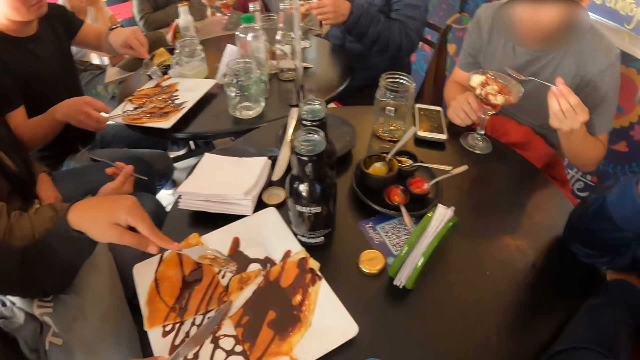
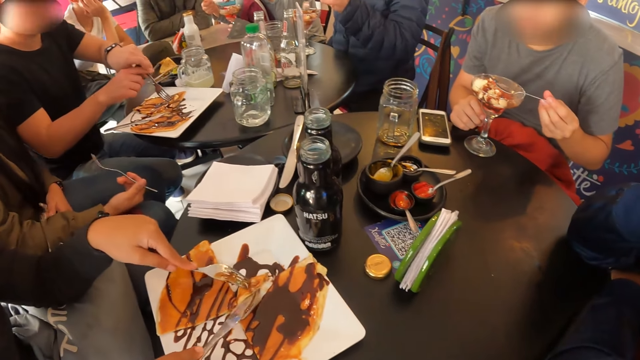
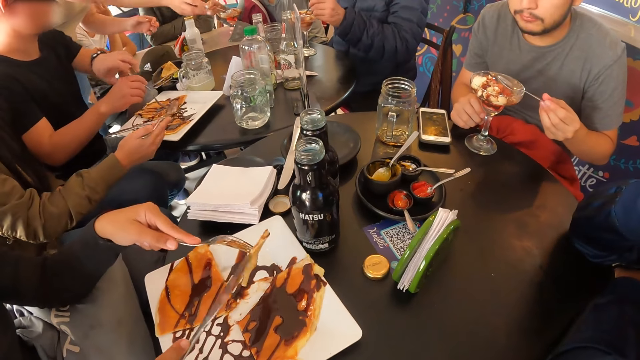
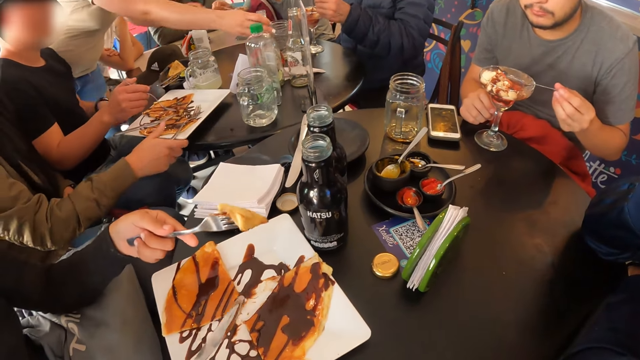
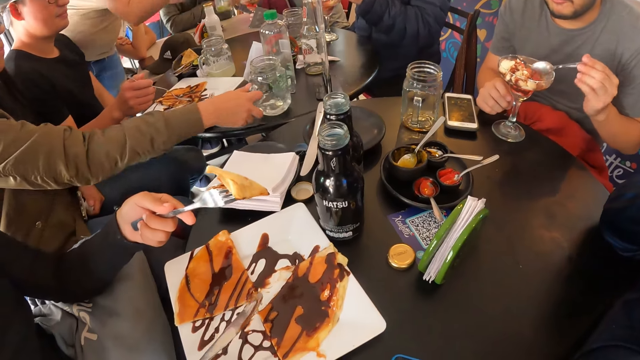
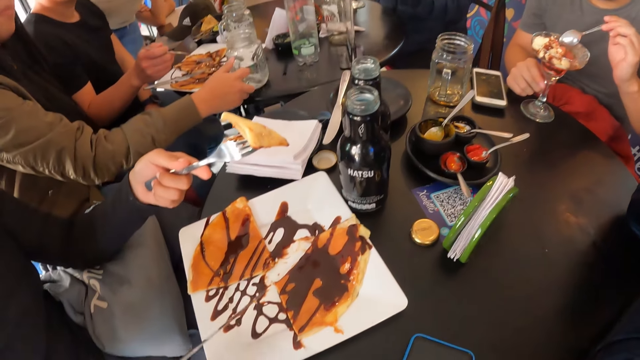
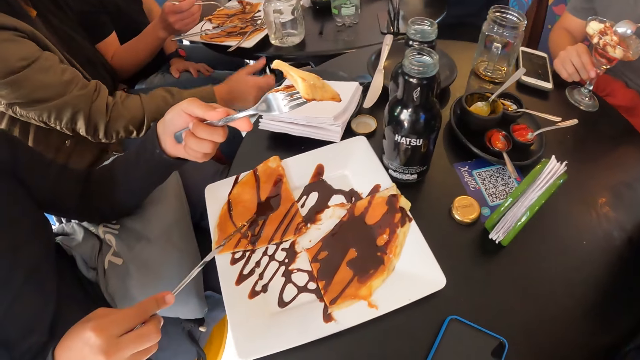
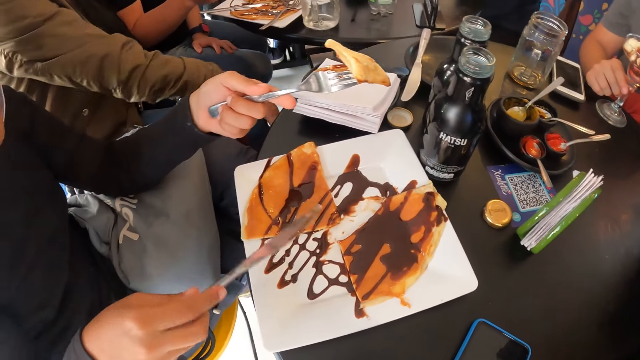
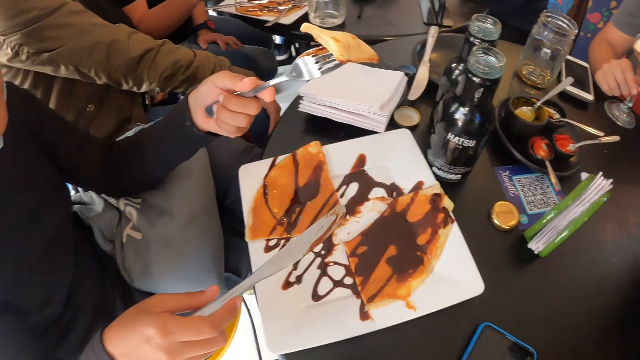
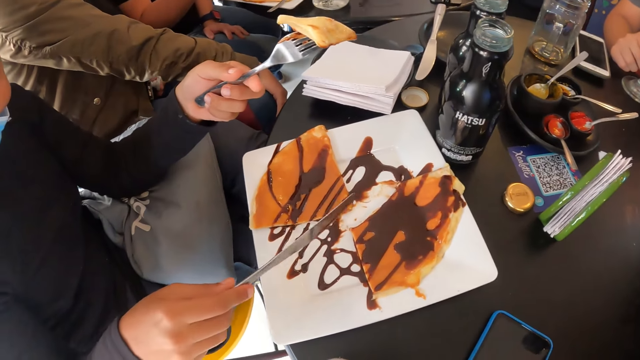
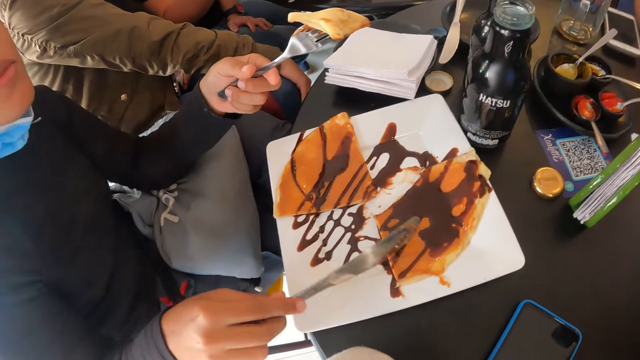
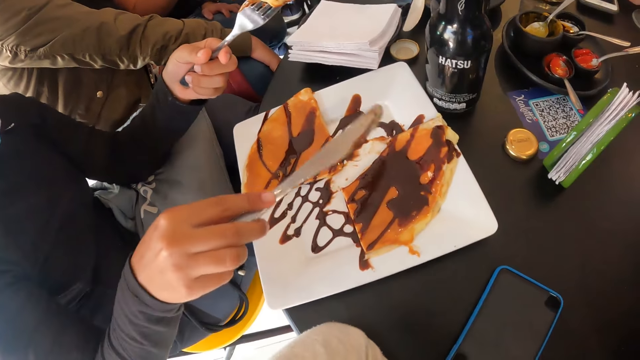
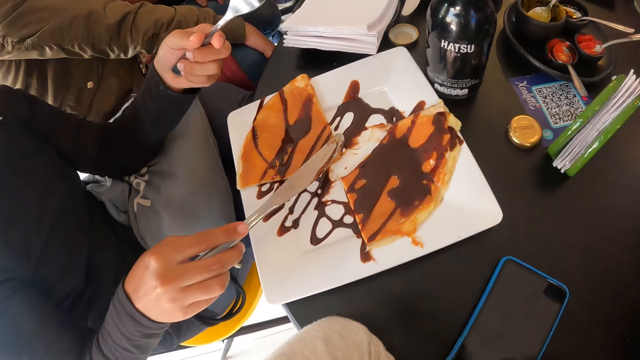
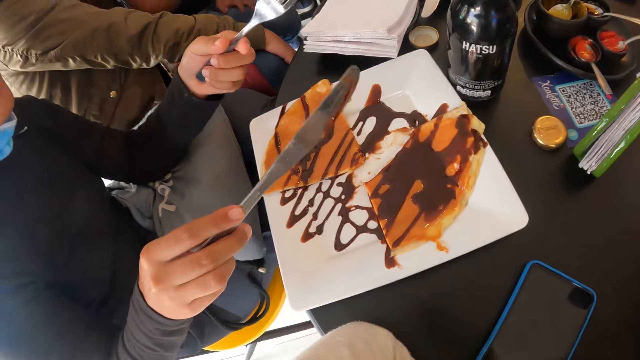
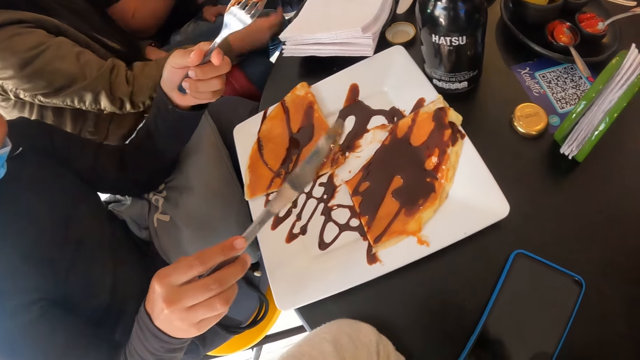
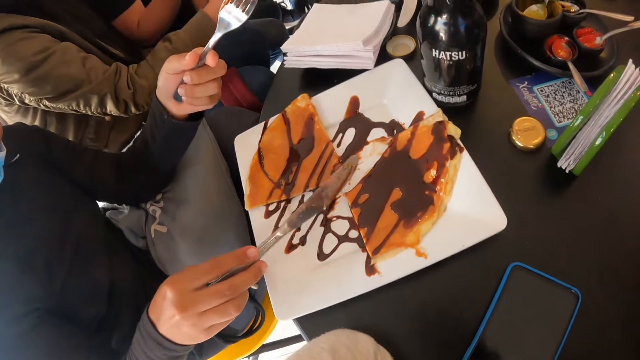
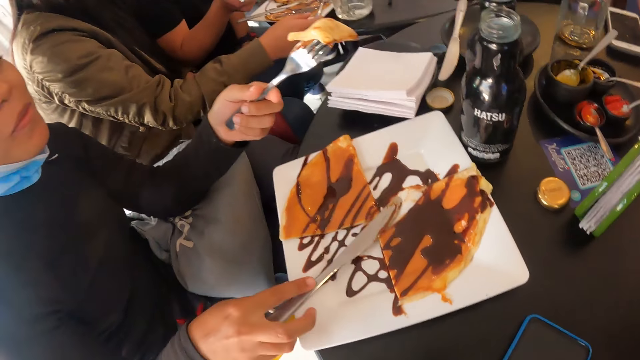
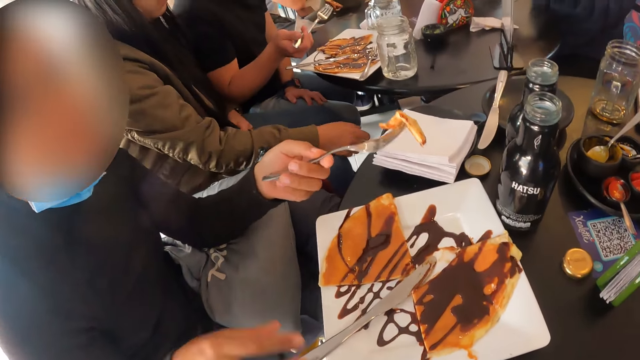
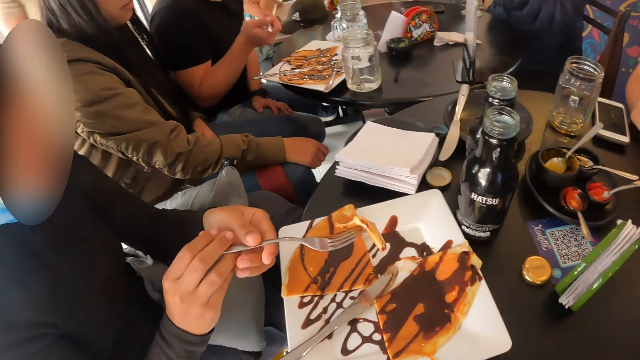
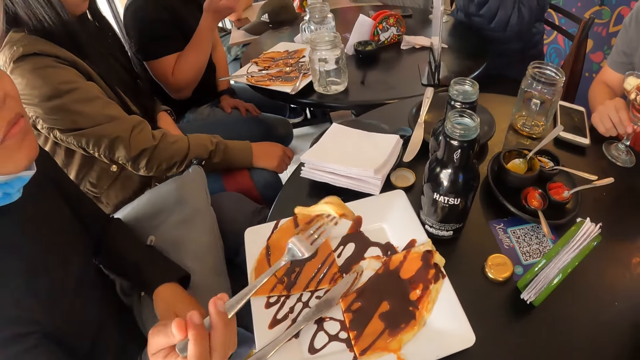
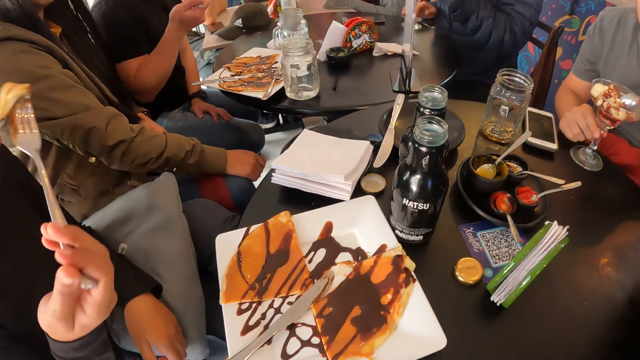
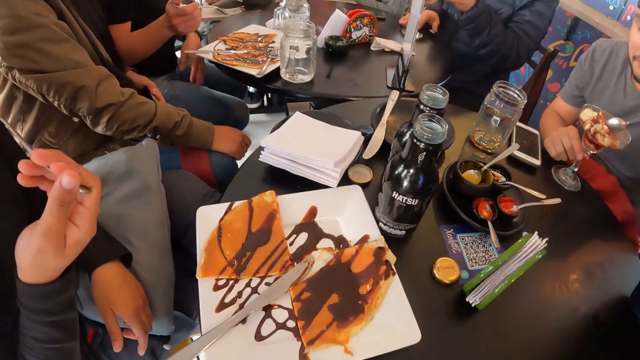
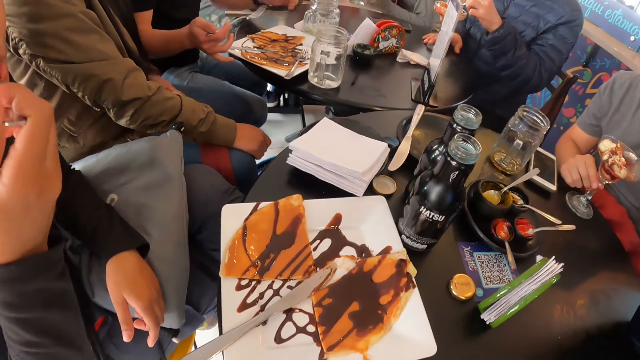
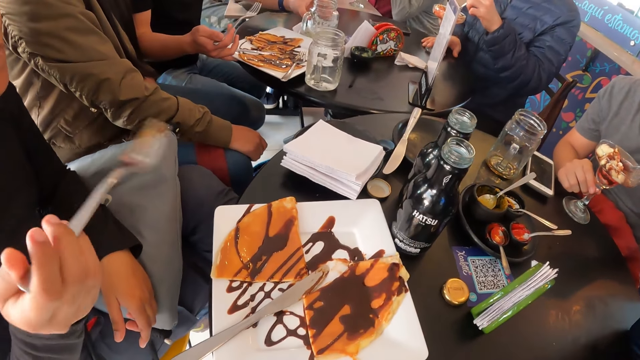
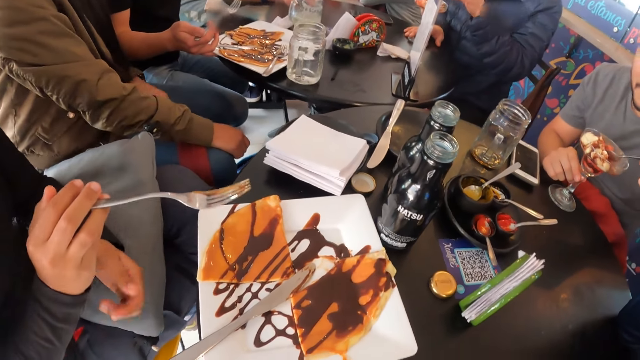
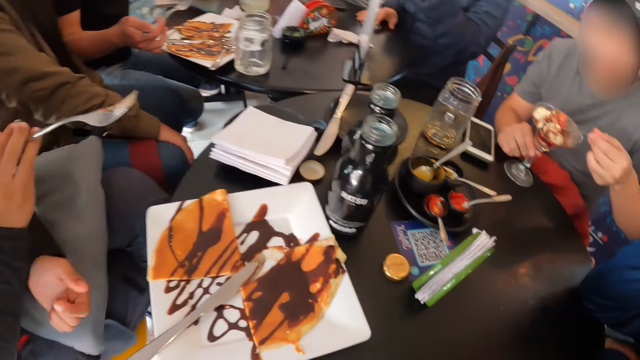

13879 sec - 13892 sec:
A man picks up the spoon from the cup of ice cream with his left hand. Another man passes the fork in his left hand to his right hand. A woman picks up a piece of pancake from the plate with the fork in her left hand. Another woman places the fork on the plate with her right hand. The first man picks a spoonful of ice cream with his left hand. A third woman picks a spoonful of ice cream with her right hand. The second woman moves the cup of juice on the table with her right hand. A third man picks a spoonful of ice cream with his left hand. The first woman gesticulates with her right hand and places the knife in her right hand on the plate. The second woman touches the fork from the plate with her right hand. The first woman passes the fork from her left hand to her right hand. The second man eats the pancake on the fork in his right hand. The first woman eats the pancake on the fork in her right hand. The first man moves the cup of ice cream on the table with his left hand and places his right hand on the cup of ice cream. The second man moves a cup of juice on the table with his left hand. The third woman touches her face with her left hand. The second man moves the plate on the table with his right hand.

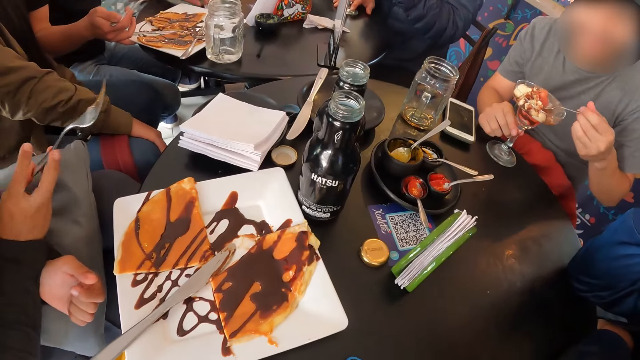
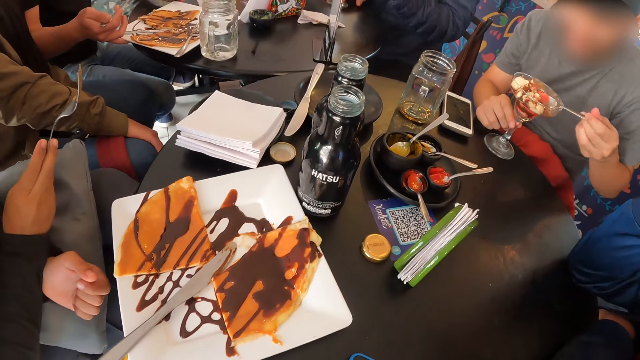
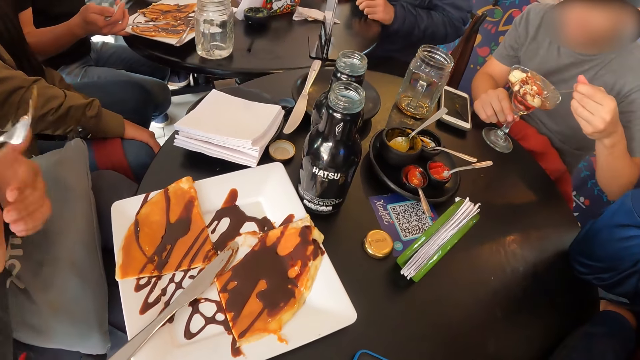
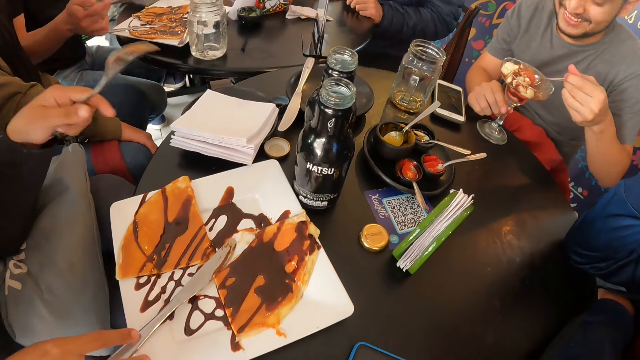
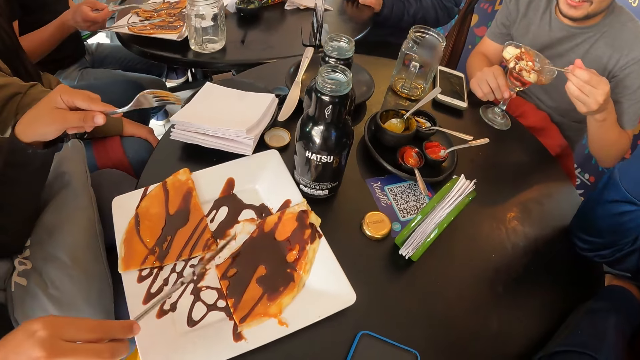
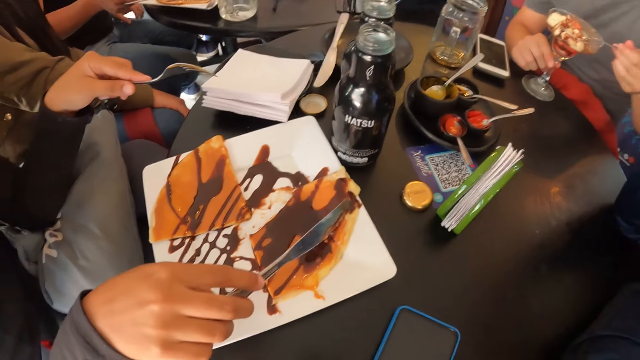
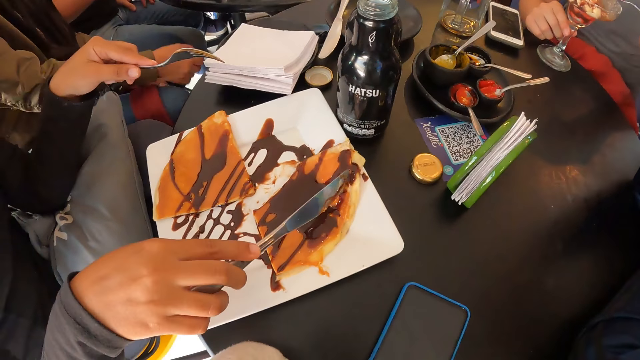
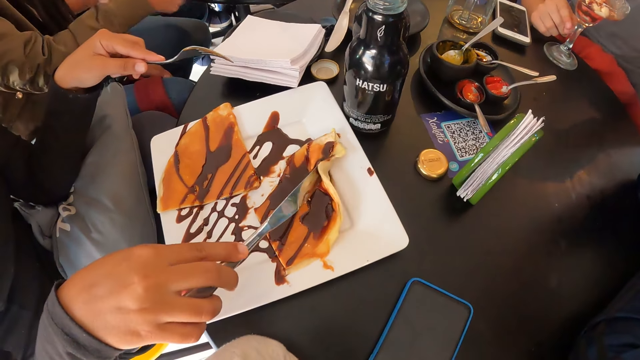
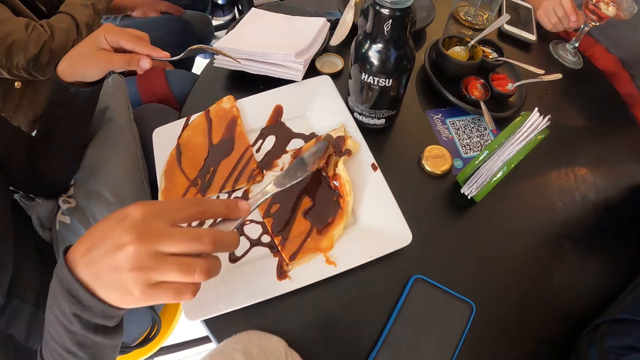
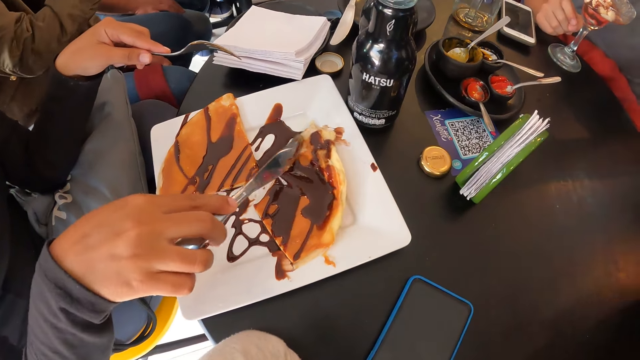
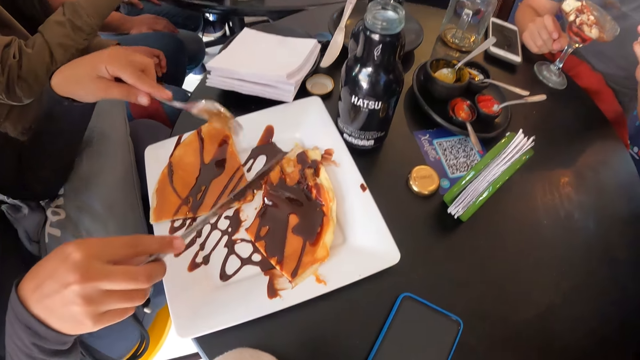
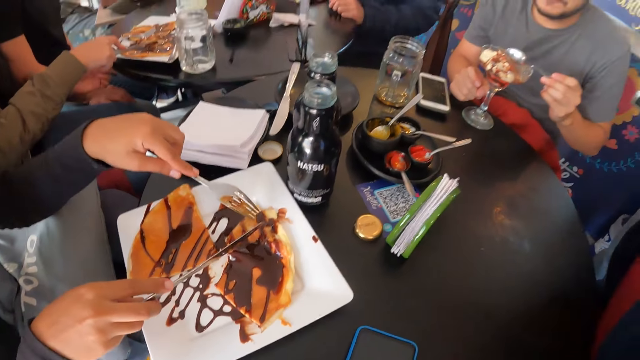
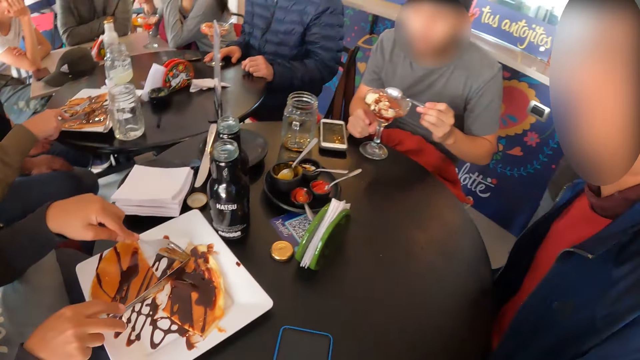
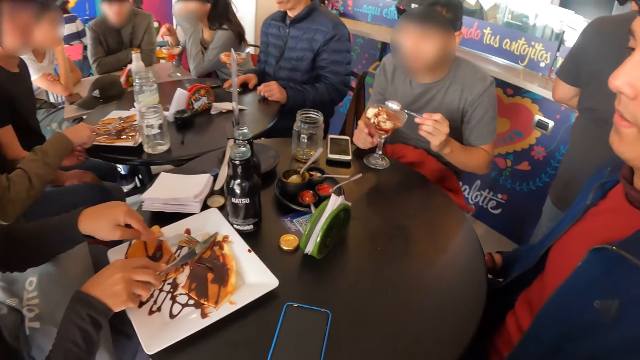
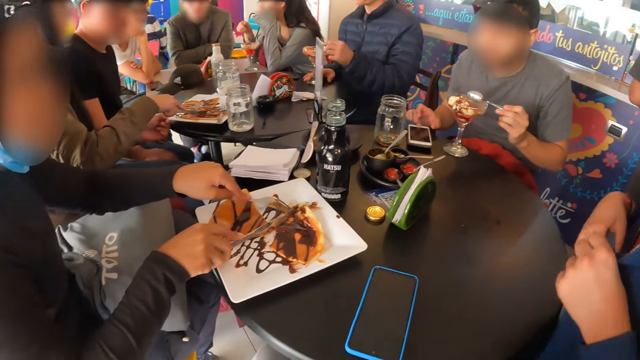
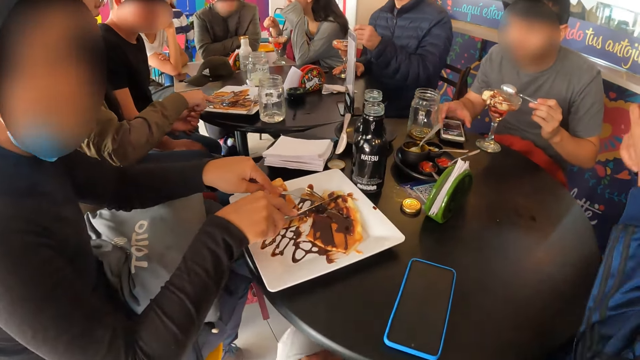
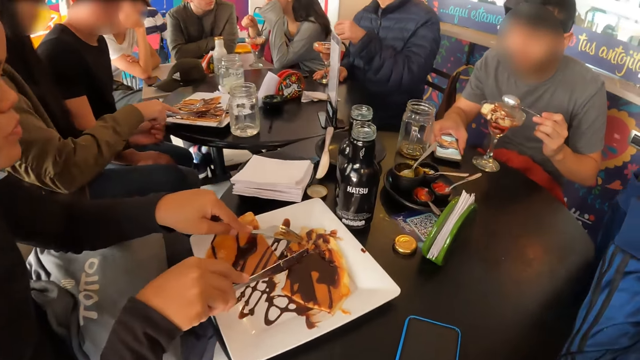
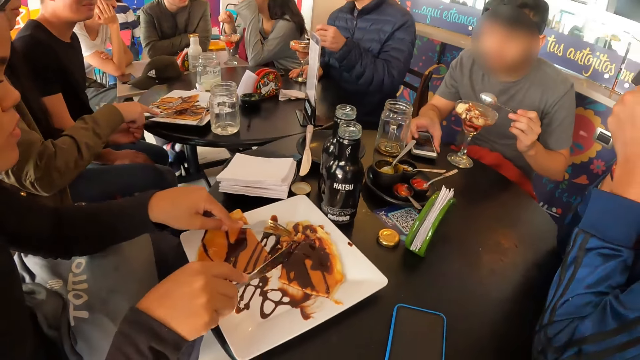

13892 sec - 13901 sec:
A man moves the cup of ice cream on the table with his right hand. A woman passes the fork from her right hand to her left hand and picks up the knife from the plate with her right hand. Another man places the fork on the plate with his right hand. The woman moves the pancake on the plate with the knife in her right hand. Another woman picks up the knife from the plate with her right hand. The first woman touches the cake. A third man hits the spoon against the cup of ice cream with his left hand. The first woman cuts the pancake with the knife in her right hand. The other woman cuts the pancake on the plate with the knife in her right hand. The third man operates the phone on the table with his right hand. The first man picks up the spoon from the cup of ice cream with his left hand. A fourth man places his hands on his mouth.
